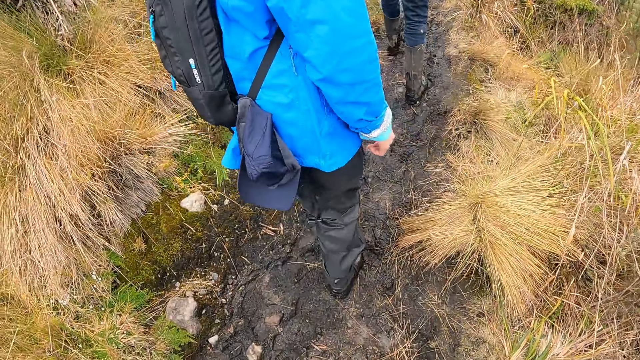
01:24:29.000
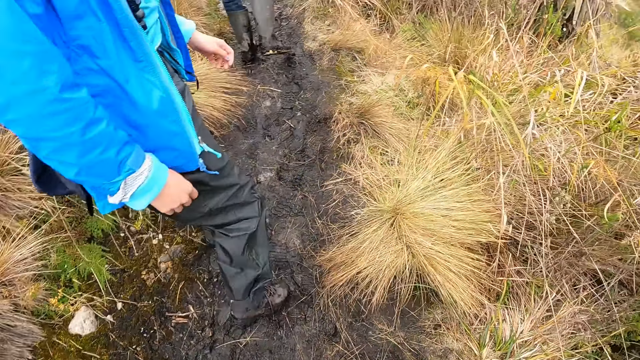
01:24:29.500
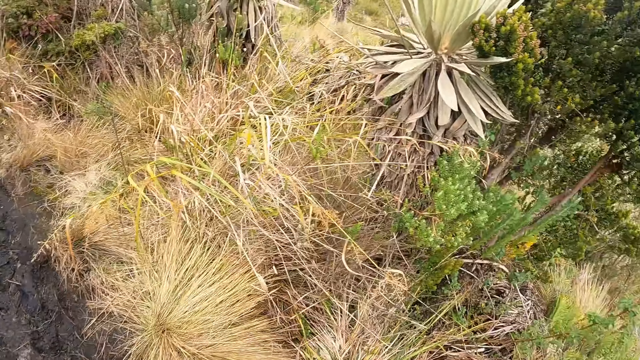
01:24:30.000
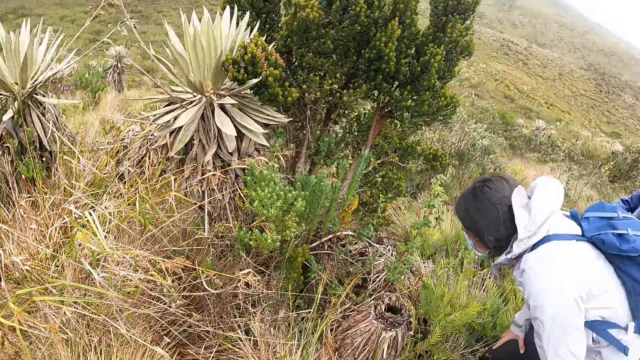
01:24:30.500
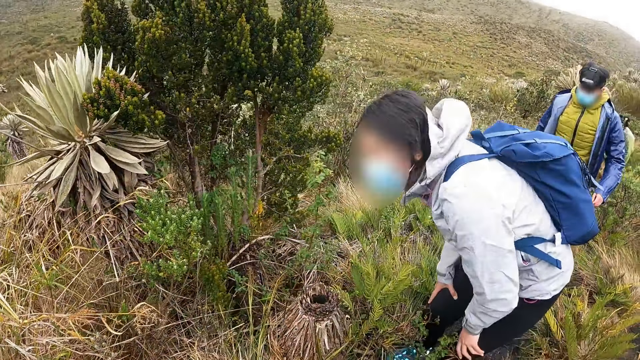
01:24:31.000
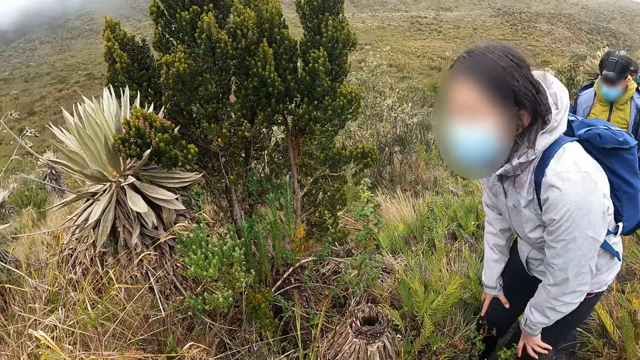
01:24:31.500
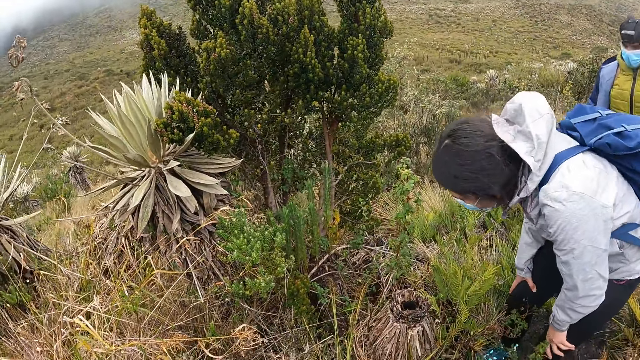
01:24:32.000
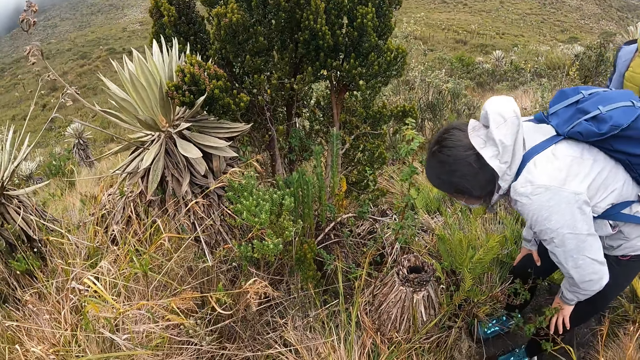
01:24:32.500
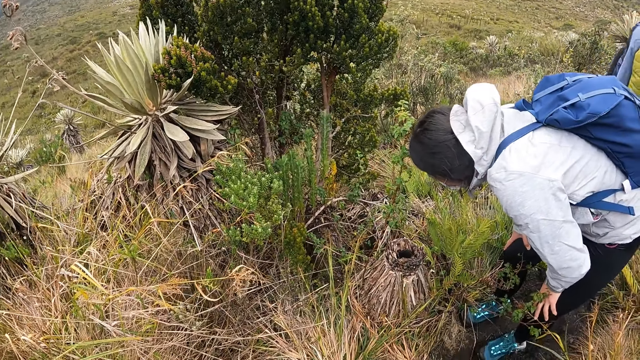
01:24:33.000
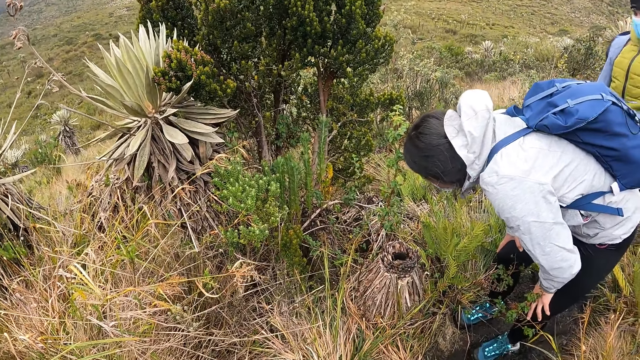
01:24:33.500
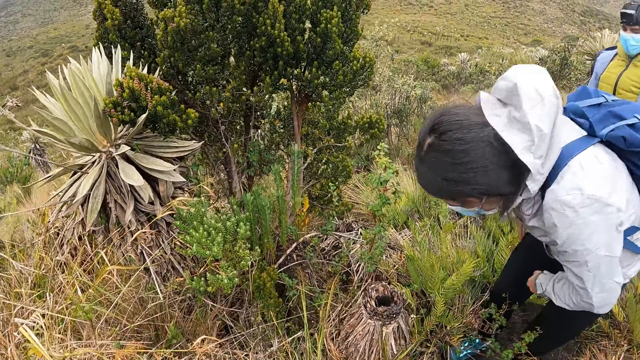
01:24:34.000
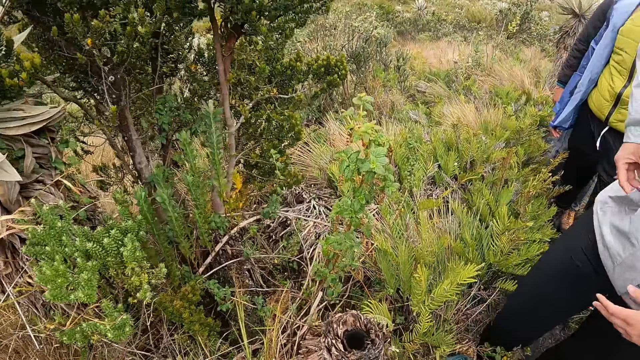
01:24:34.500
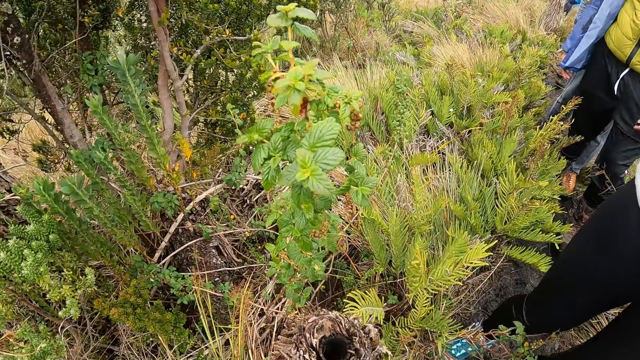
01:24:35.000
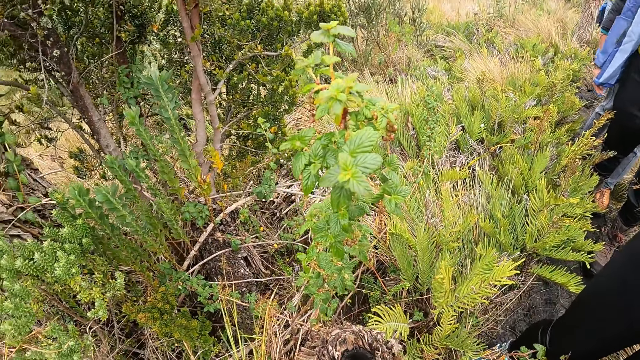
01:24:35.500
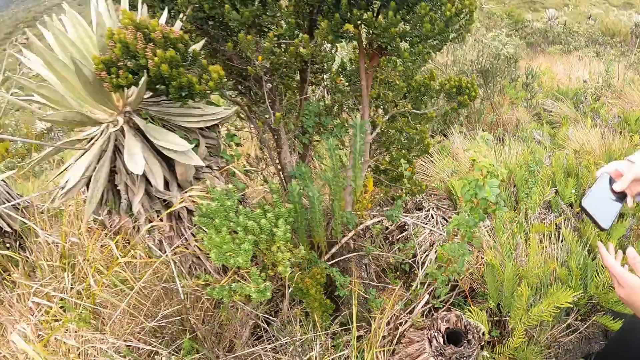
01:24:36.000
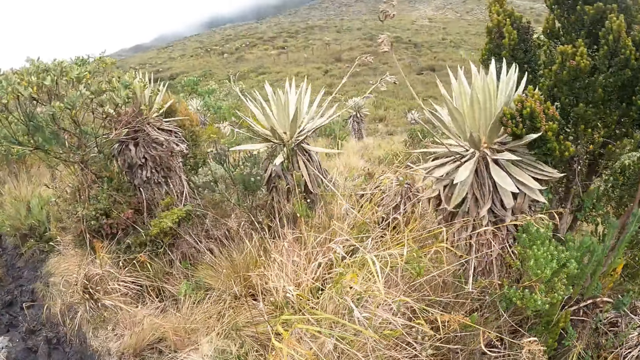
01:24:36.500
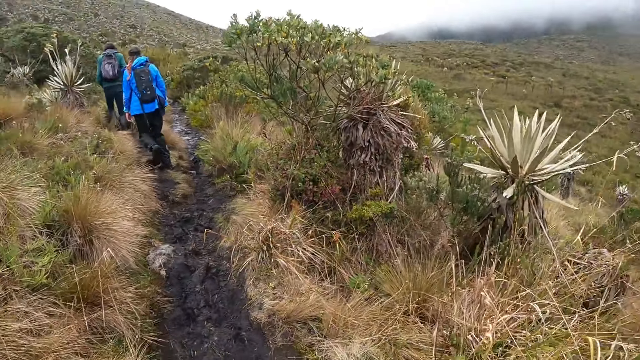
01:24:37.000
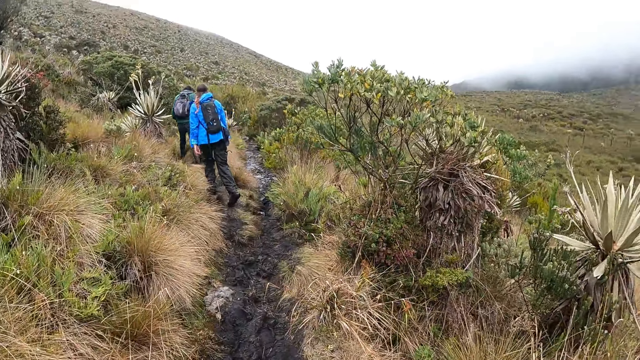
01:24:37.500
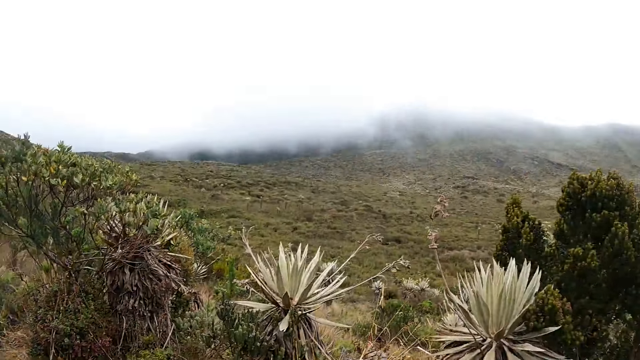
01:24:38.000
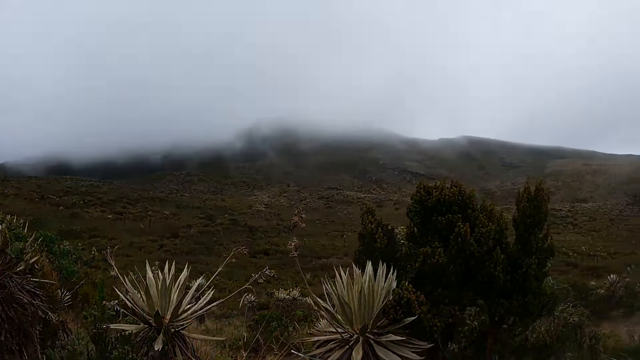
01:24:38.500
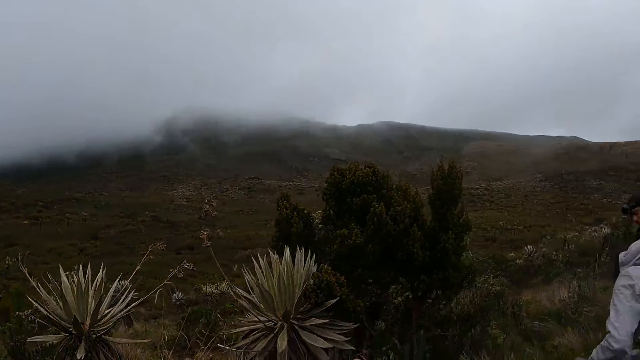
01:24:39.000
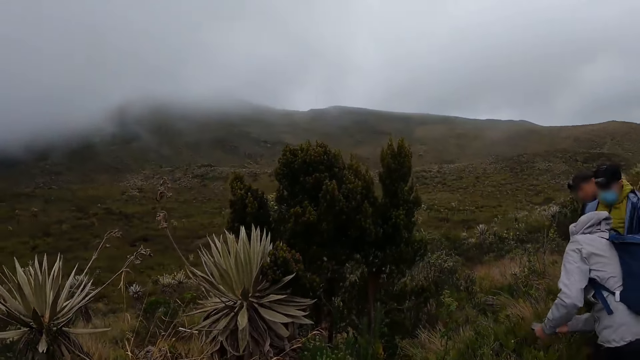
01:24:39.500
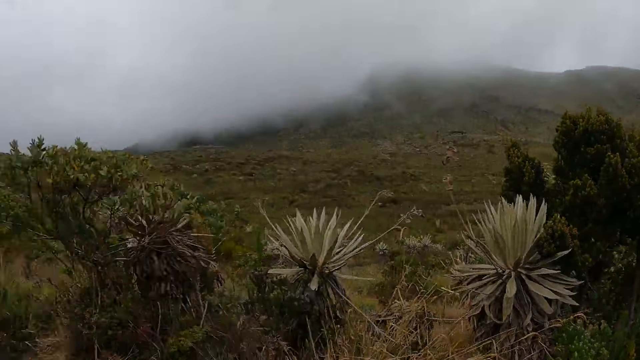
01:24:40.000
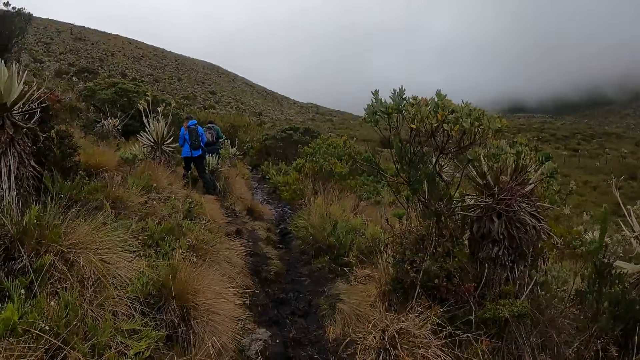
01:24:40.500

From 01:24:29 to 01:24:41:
The woman moves close to a plant and looks at the plant, removes a phone from the pocket and snaps the plant with the phone.

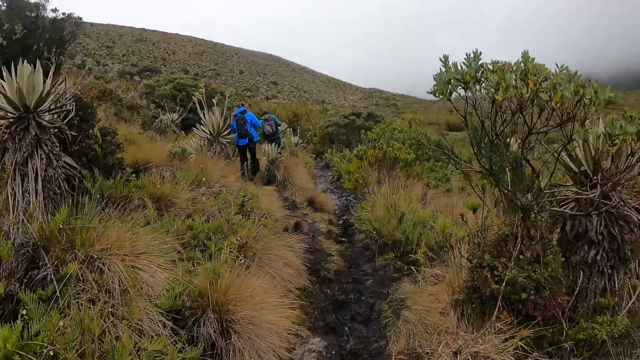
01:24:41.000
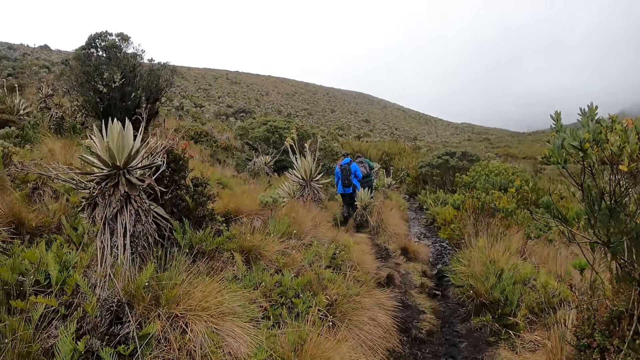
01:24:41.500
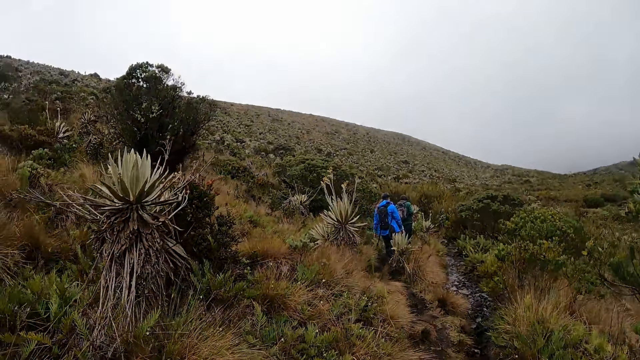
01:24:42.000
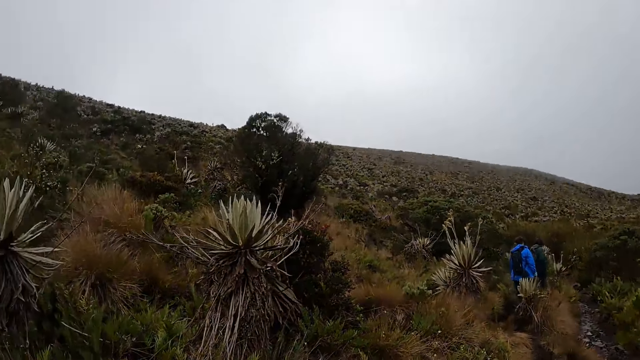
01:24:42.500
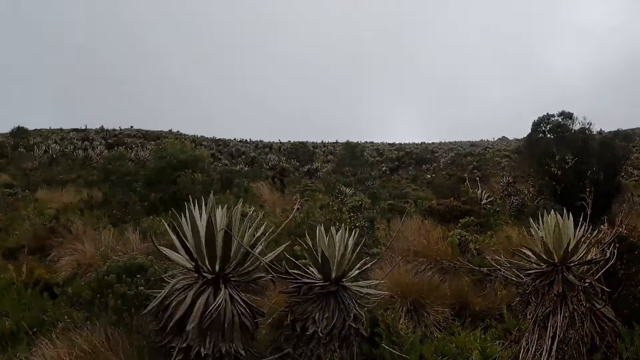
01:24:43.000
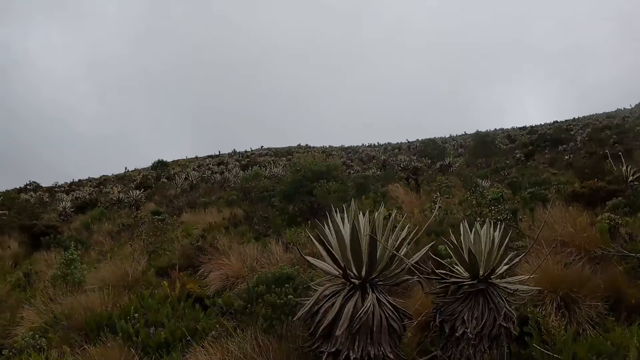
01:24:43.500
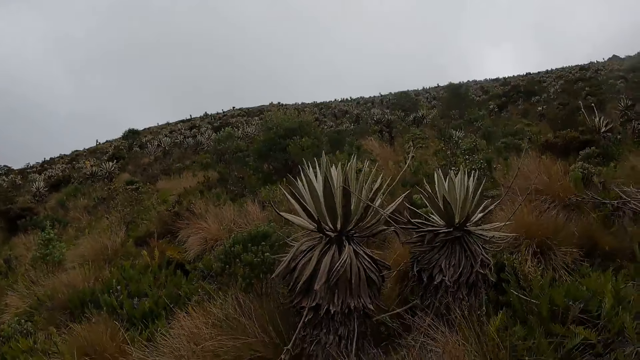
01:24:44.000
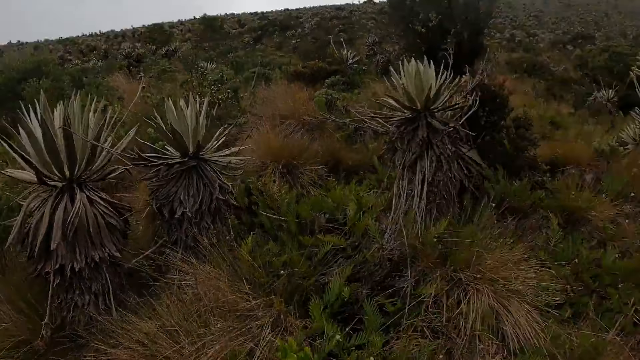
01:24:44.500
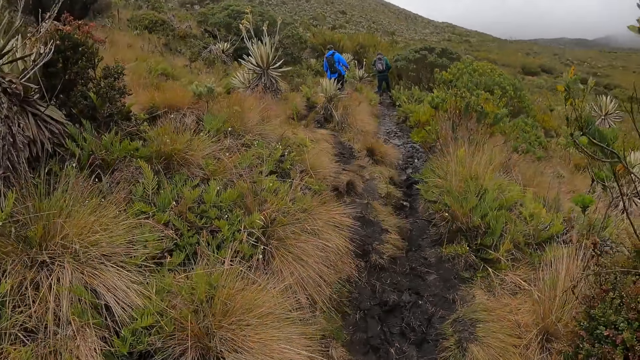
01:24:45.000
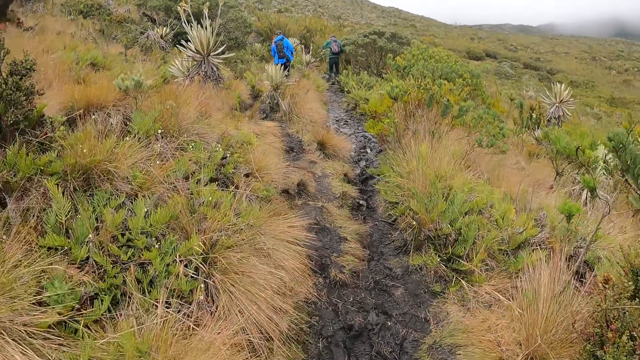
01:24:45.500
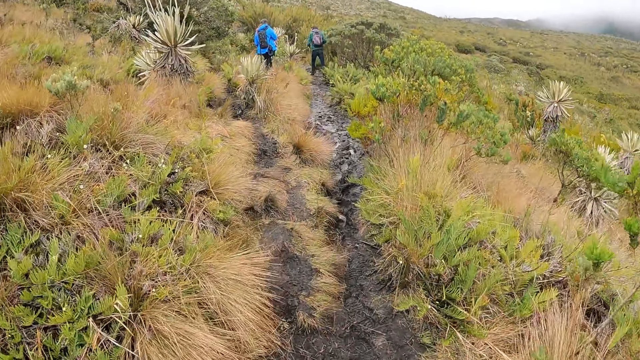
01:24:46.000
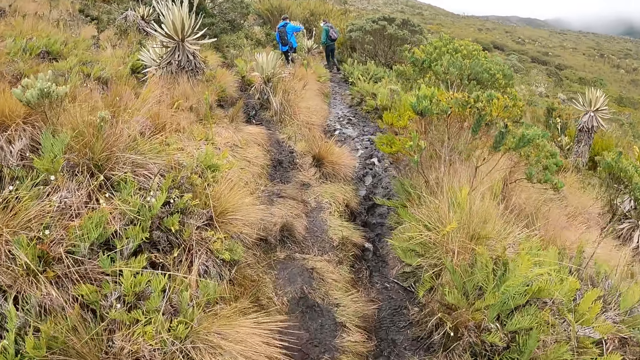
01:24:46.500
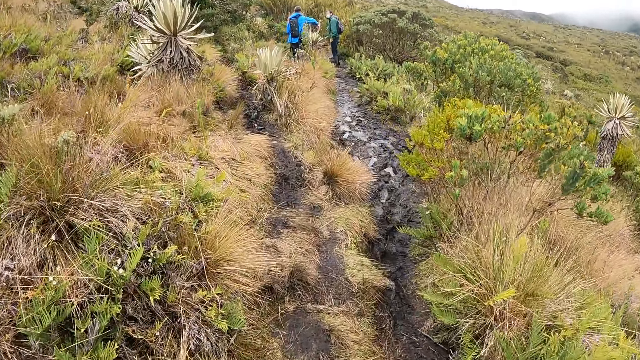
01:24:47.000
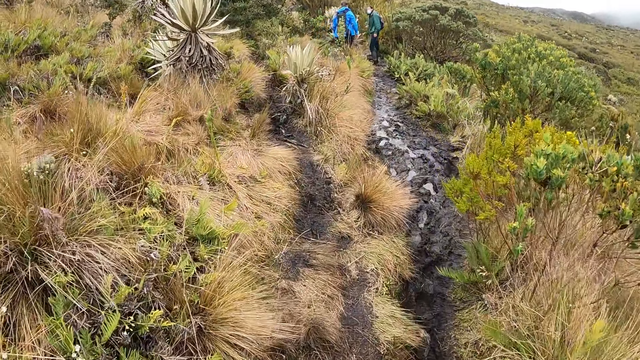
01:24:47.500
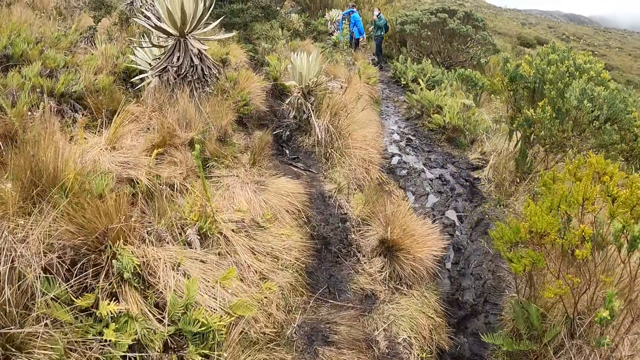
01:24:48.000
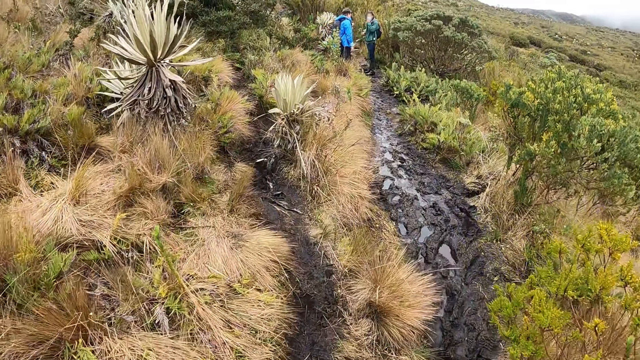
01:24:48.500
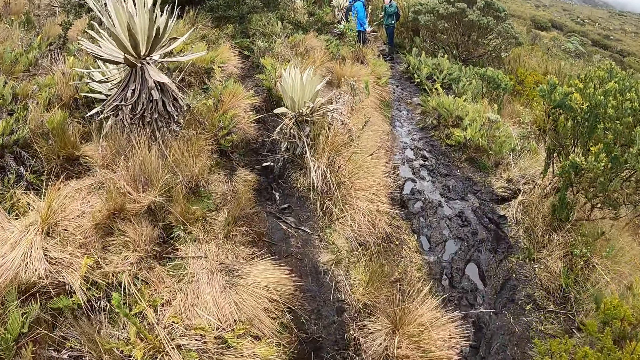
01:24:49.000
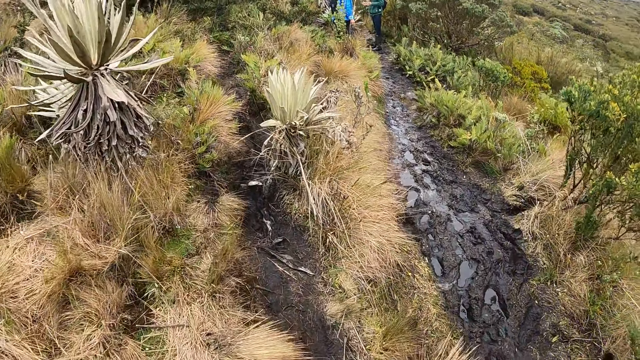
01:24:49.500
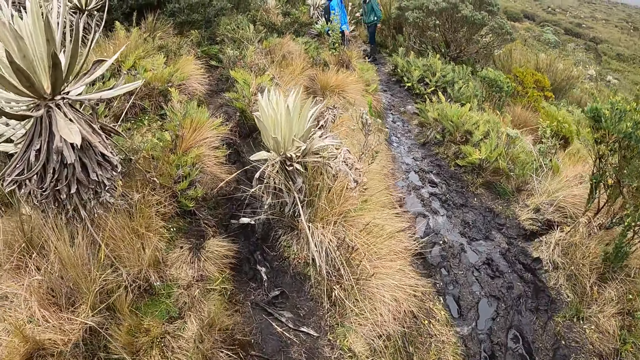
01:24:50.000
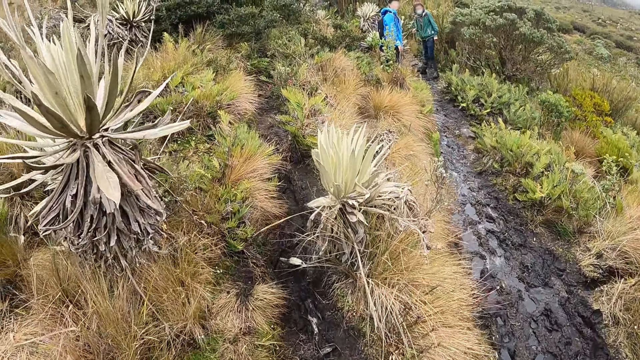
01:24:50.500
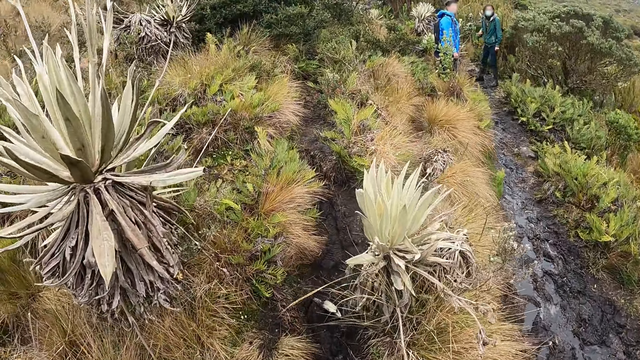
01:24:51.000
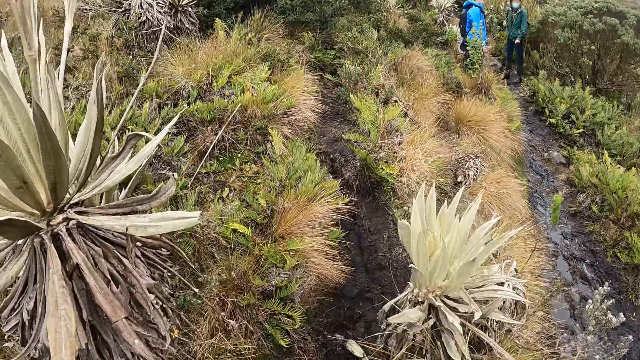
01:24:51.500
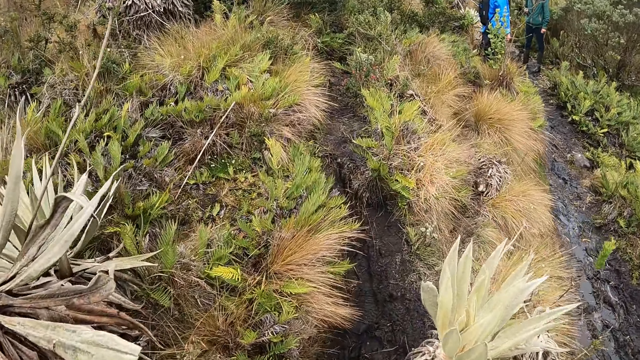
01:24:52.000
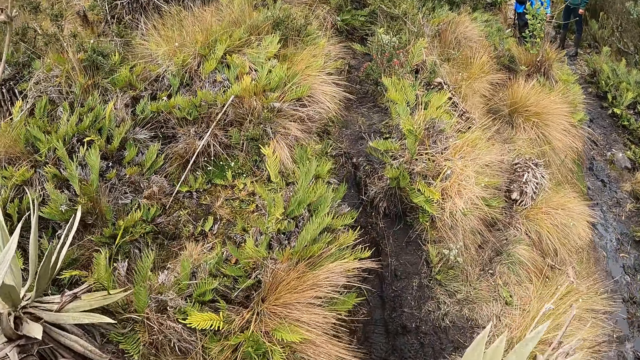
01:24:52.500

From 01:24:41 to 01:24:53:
The woman interacts with the man.
